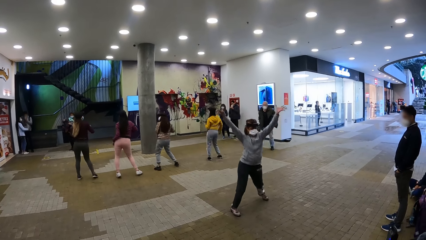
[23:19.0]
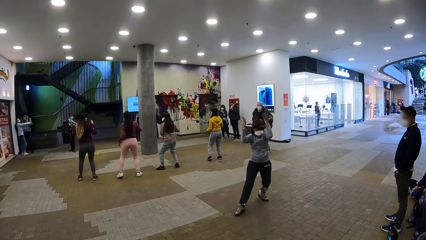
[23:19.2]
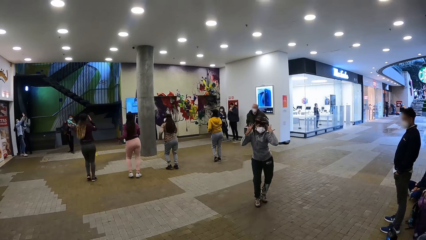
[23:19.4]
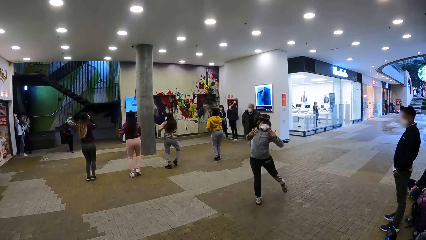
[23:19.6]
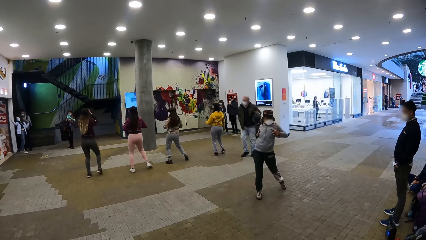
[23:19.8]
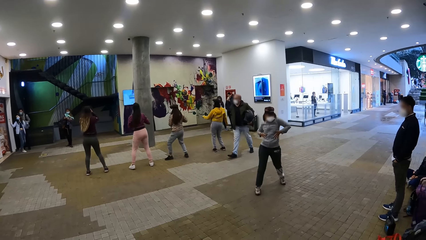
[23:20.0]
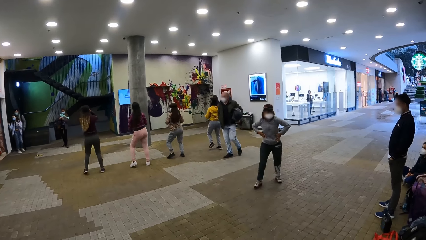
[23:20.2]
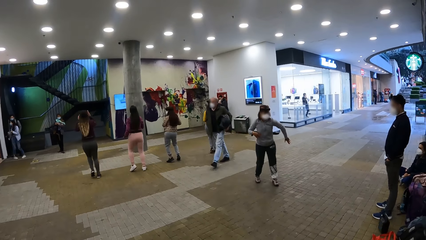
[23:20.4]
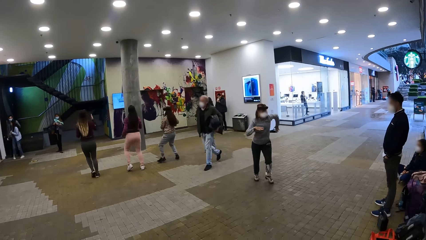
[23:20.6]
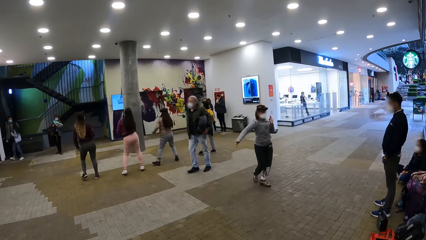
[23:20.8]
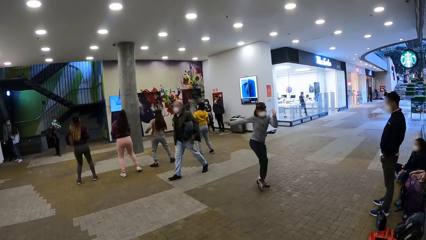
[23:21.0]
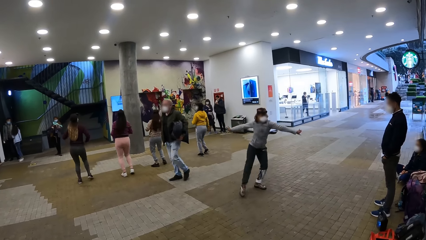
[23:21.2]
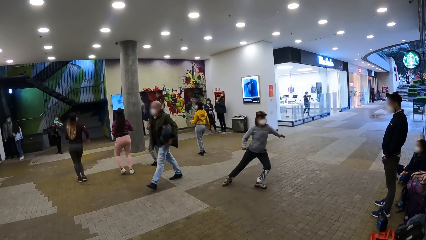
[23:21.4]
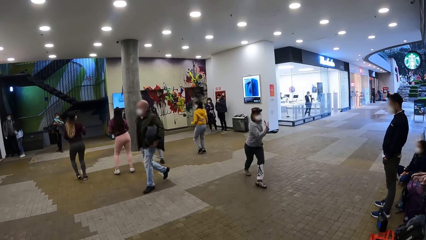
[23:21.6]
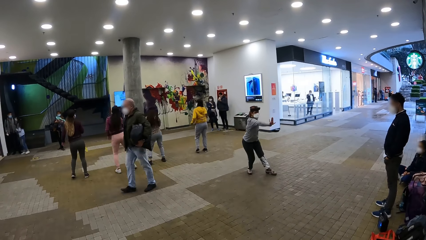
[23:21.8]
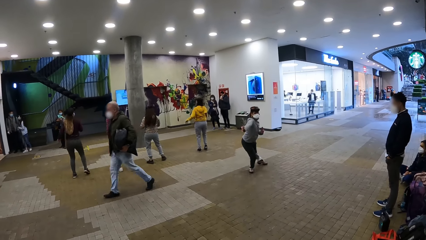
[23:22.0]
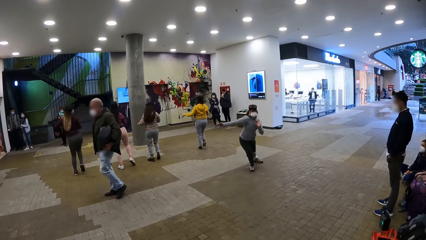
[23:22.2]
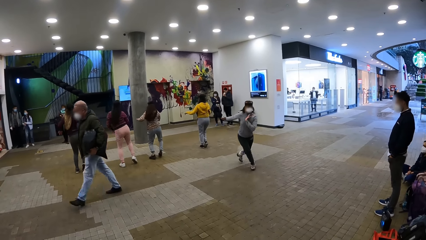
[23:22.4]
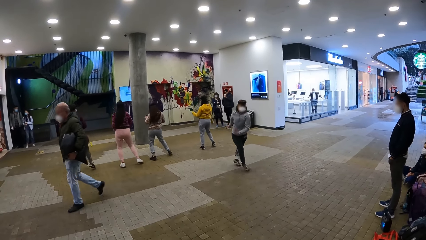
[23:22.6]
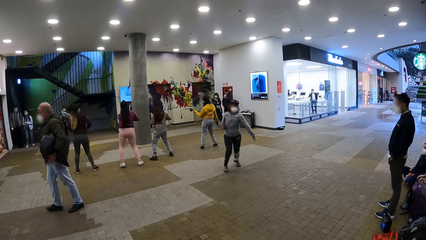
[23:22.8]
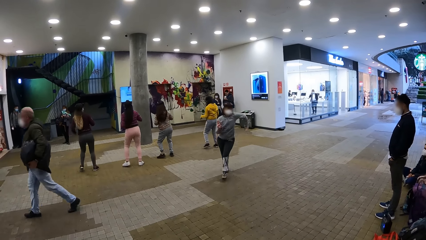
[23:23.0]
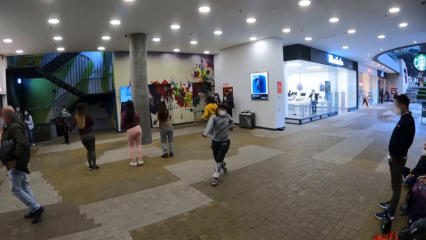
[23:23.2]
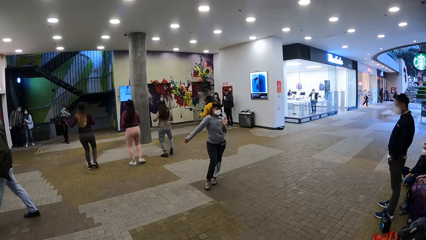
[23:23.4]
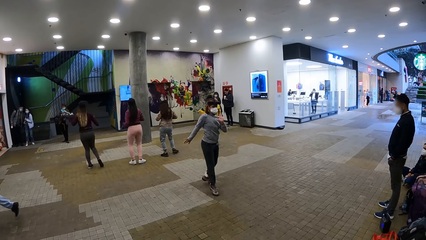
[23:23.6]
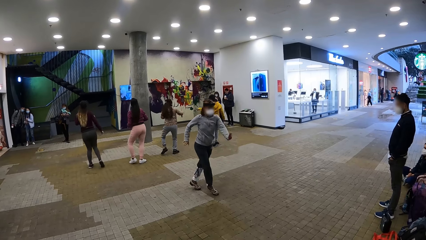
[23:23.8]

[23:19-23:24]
The camera wearer looks at a woman dancing.

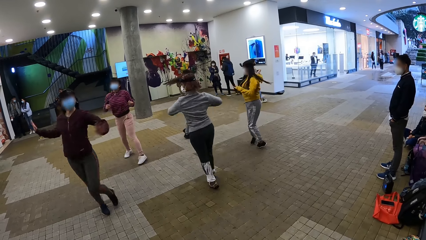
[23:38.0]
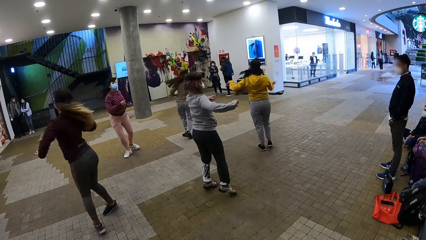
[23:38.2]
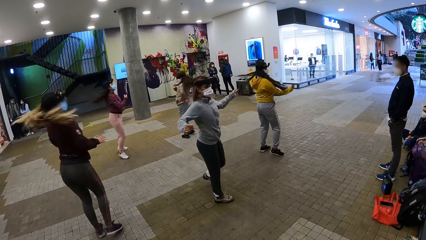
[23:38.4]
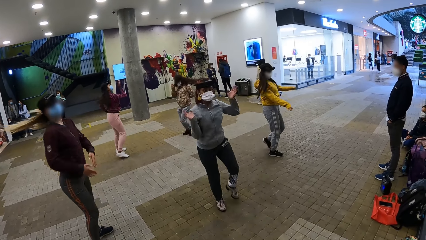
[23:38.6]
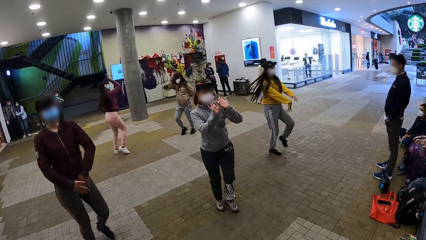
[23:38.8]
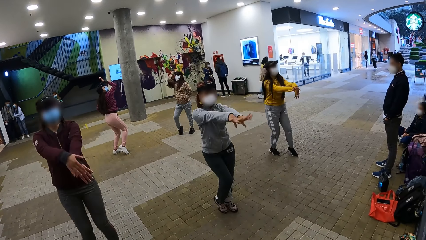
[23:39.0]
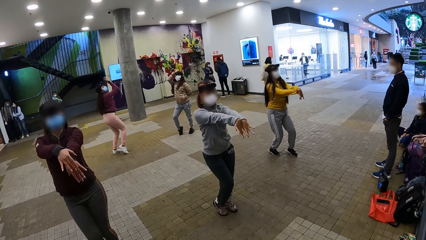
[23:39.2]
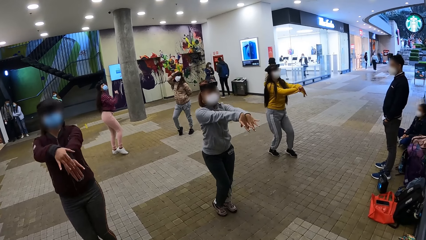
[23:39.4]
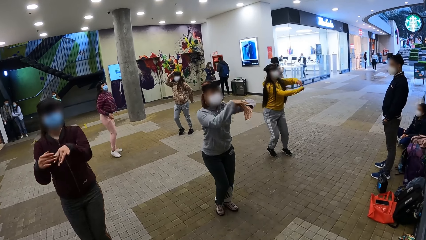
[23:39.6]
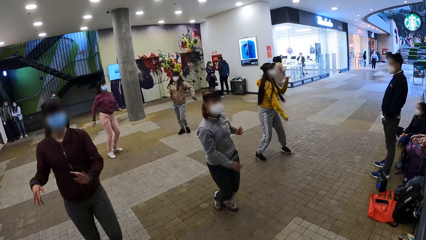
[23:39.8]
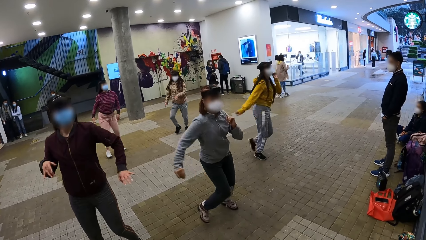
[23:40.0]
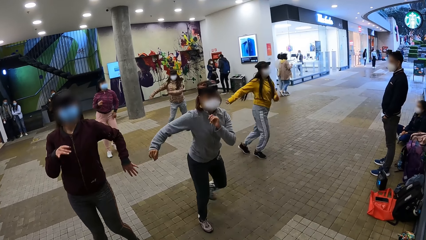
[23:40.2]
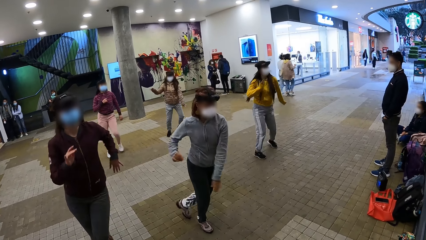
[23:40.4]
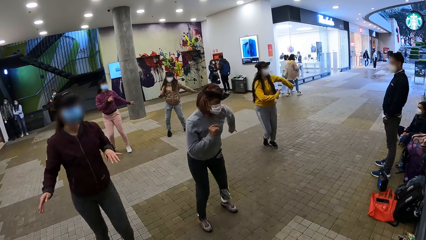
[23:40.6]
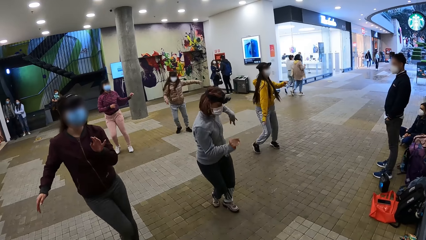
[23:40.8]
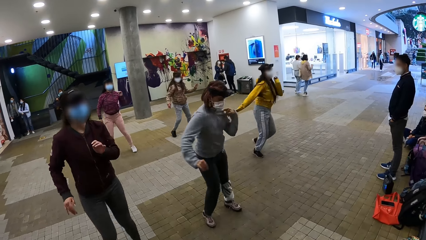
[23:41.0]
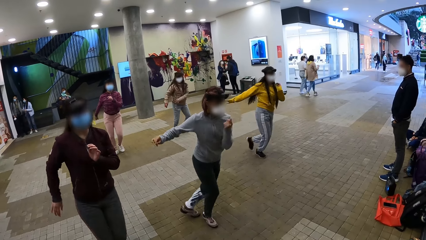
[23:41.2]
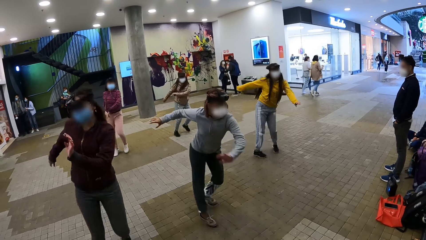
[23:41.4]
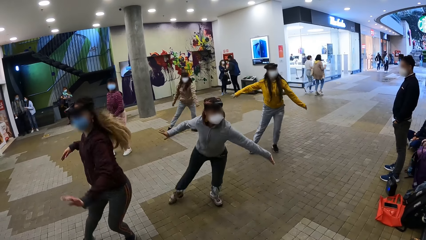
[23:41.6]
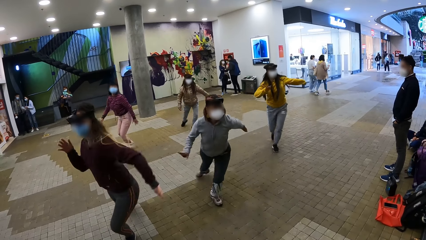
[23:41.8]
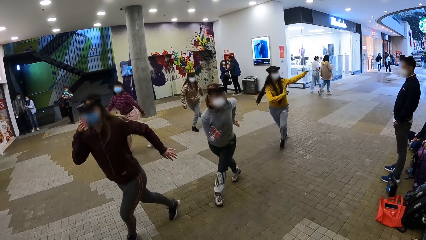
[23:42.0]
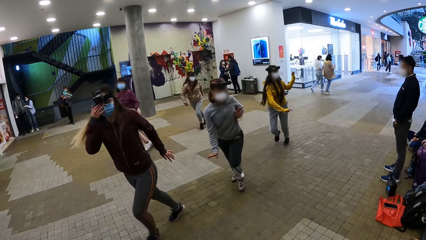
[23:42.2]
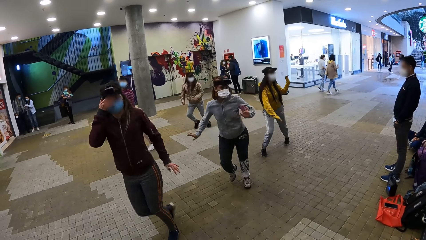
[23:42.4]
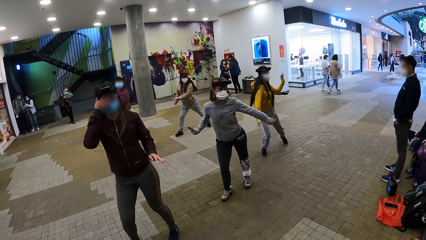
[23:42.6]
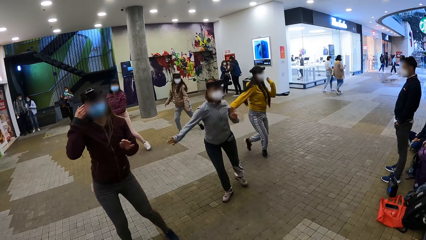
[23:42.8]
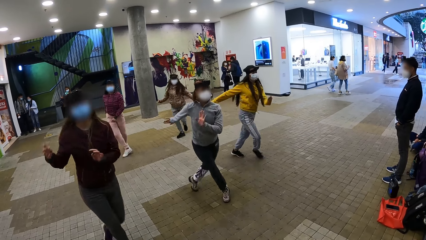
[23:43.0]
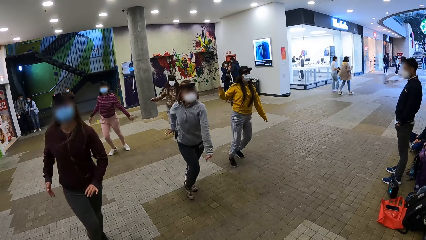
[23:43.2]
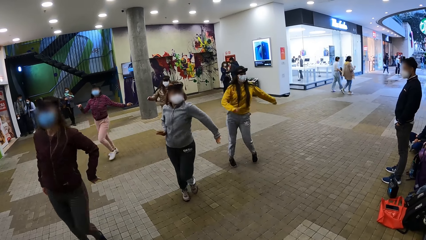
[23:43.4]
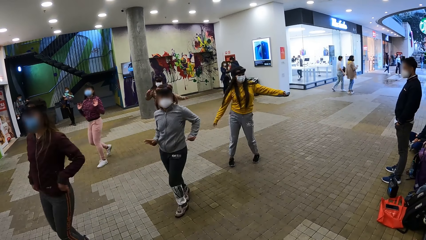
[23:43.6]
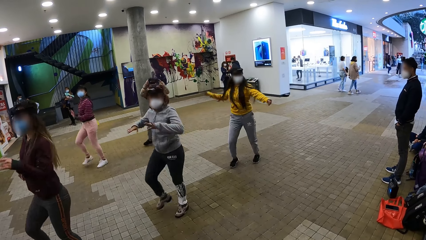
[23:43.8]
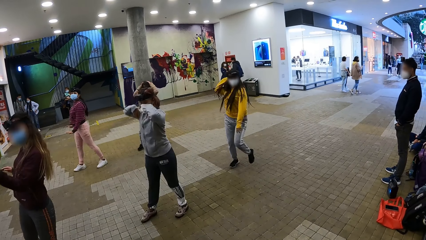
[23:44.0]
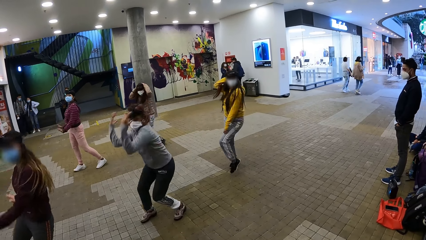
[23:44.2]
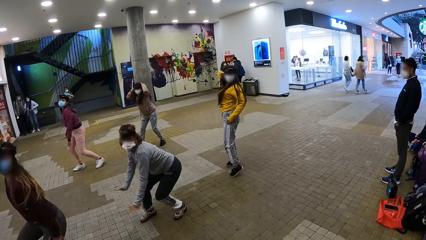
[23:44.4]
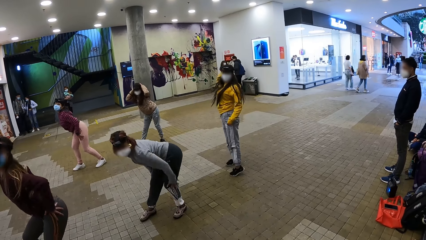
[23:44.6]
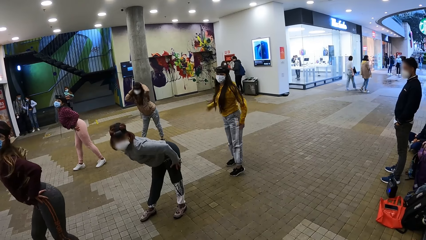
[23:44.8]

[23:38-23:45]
The camera wearer looks at women dancing.

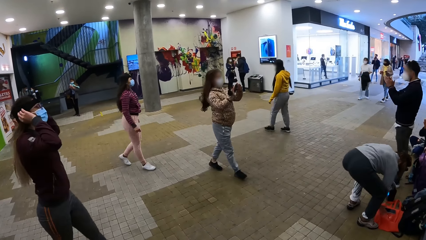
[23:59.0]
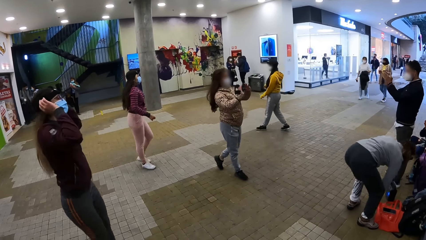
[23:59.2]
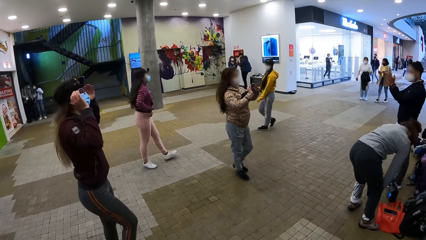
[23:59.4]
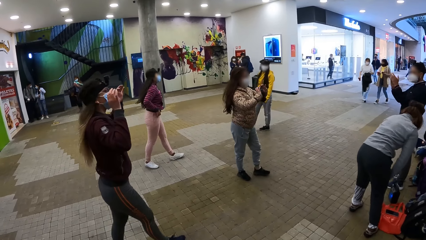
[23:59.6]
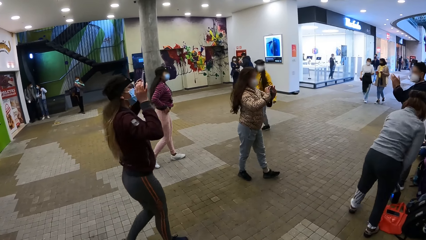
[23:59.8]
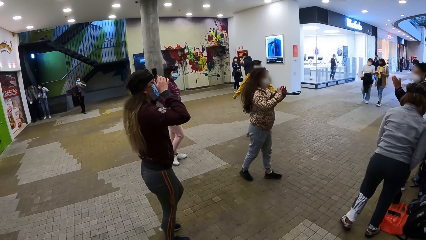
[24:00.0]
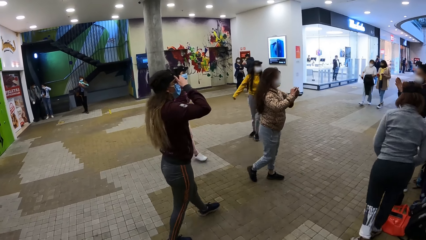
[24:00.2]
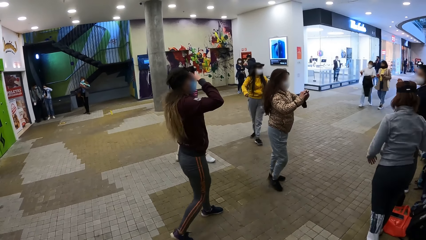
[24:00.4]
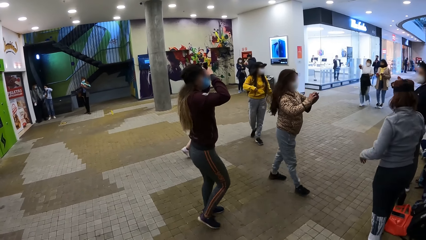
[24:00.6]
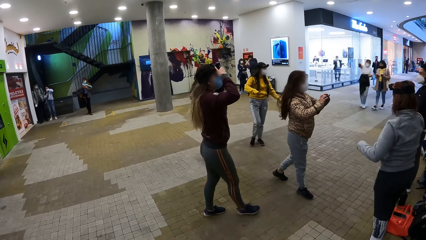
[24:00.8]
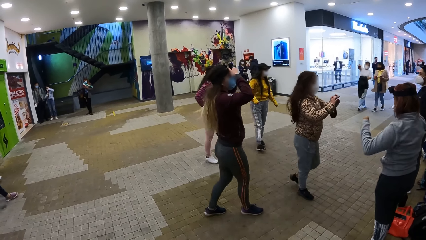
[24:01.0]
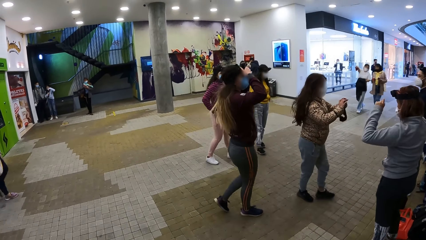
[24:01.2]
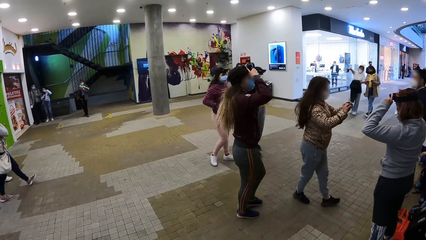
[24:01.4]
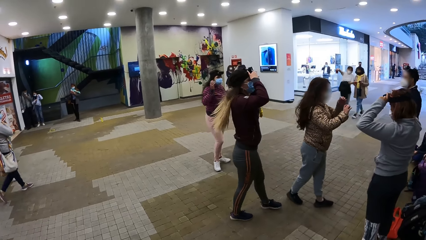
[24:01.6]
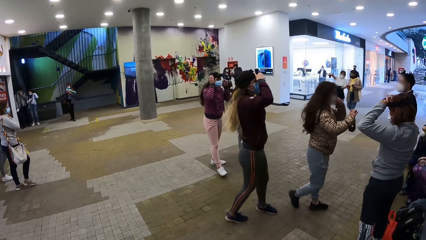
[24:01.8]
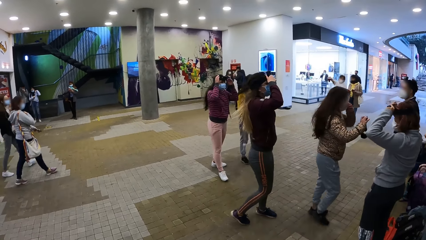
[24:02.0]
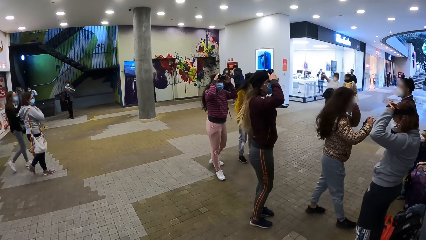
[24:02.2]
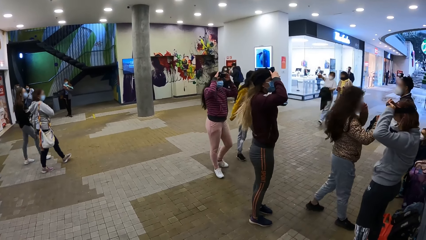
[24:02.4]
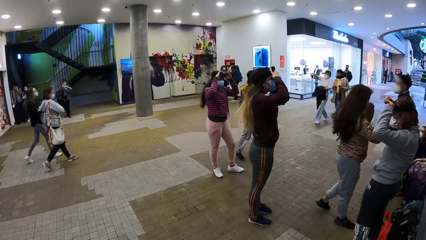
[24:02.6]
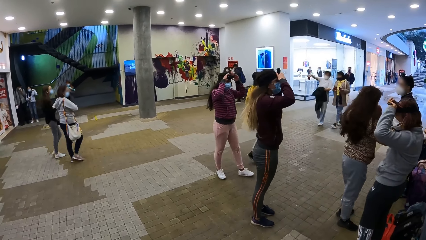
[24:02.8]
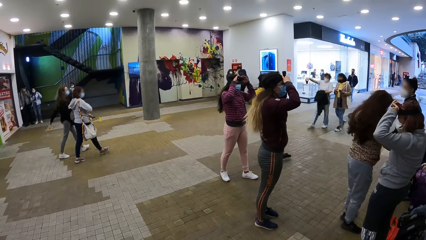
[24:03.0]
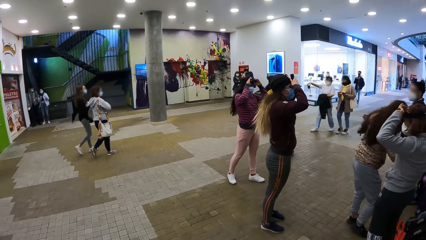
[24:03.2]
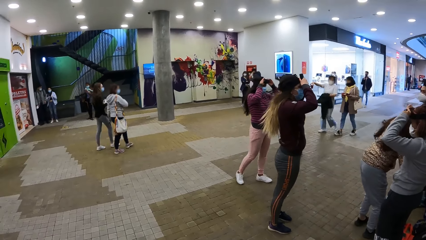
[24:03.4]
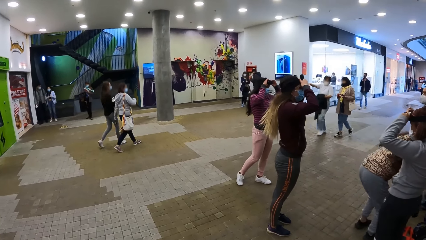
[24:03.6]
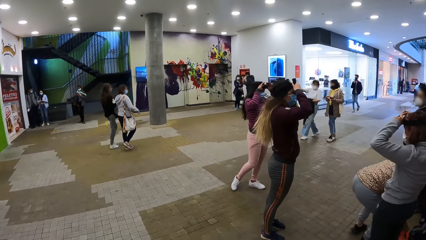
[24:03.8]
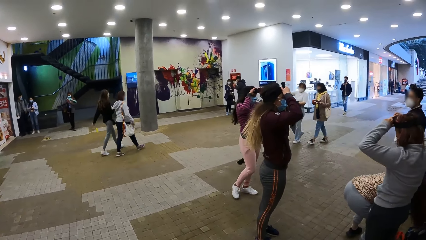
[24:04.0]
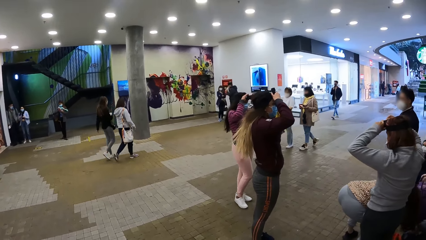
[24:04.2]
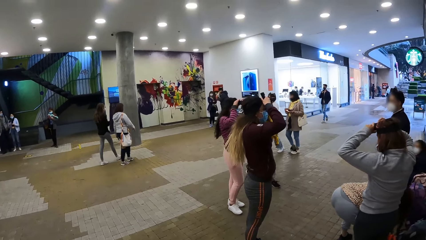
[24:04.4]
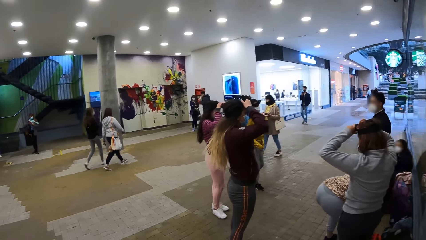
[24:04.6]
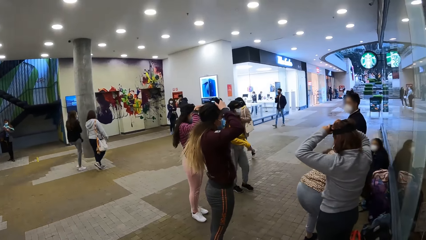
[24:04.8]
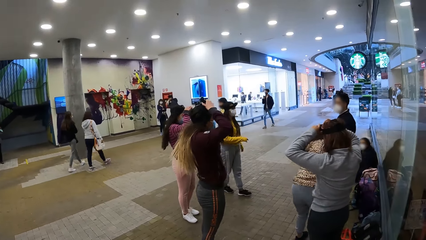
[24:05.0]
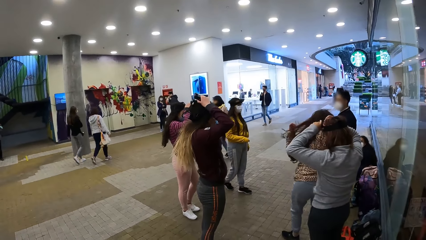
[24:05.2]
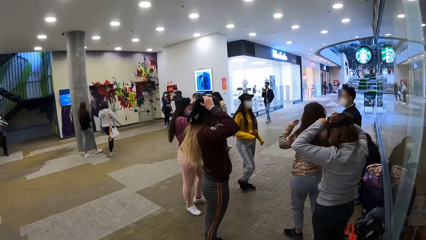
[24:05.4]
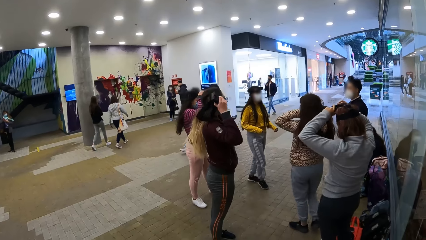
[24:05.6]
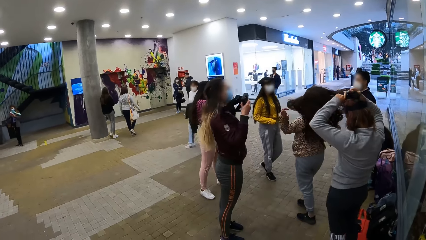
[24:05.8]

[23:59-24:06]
The camera wearer looks around the compound.
